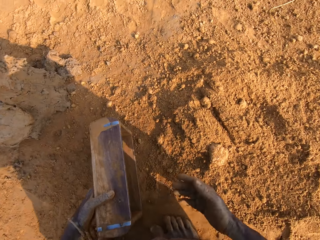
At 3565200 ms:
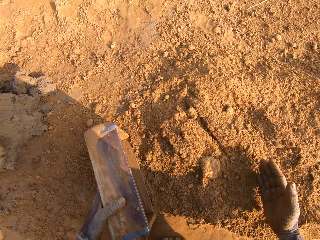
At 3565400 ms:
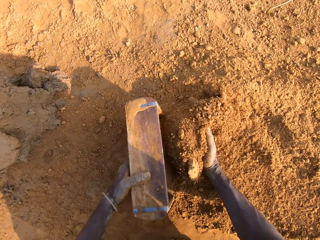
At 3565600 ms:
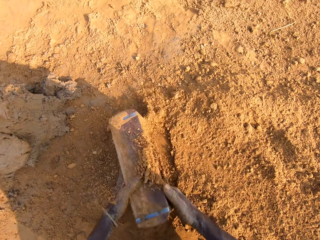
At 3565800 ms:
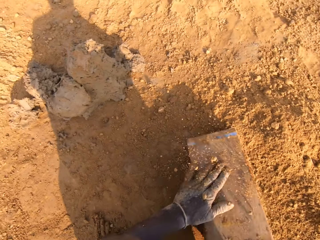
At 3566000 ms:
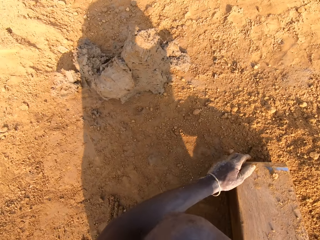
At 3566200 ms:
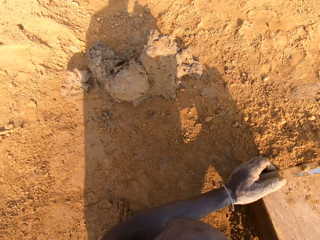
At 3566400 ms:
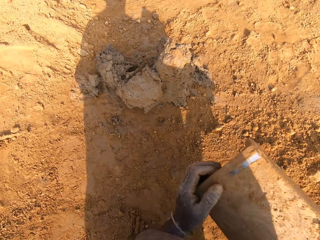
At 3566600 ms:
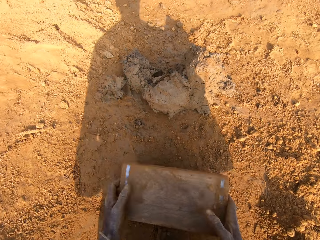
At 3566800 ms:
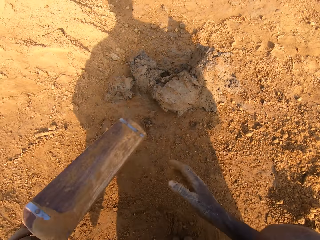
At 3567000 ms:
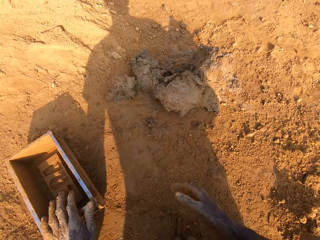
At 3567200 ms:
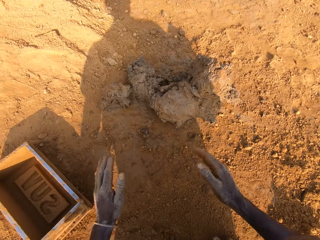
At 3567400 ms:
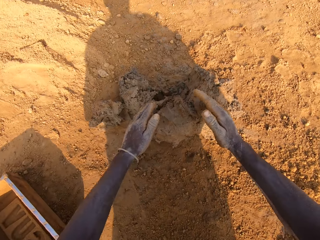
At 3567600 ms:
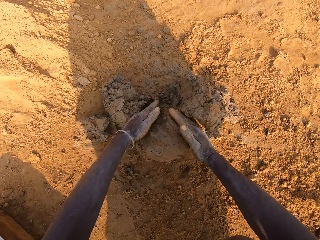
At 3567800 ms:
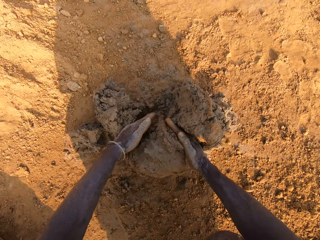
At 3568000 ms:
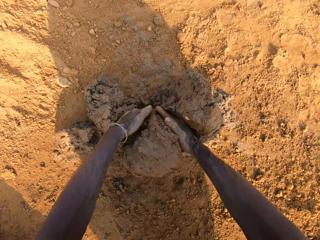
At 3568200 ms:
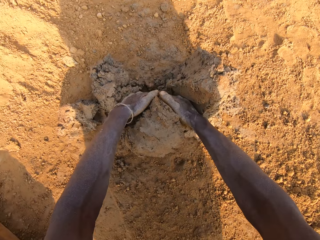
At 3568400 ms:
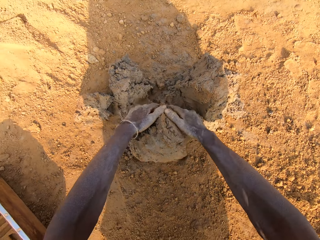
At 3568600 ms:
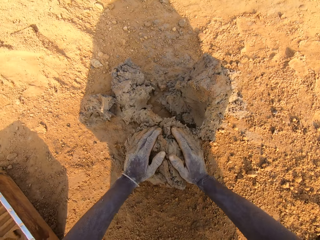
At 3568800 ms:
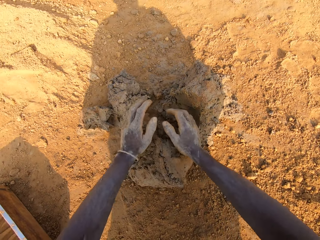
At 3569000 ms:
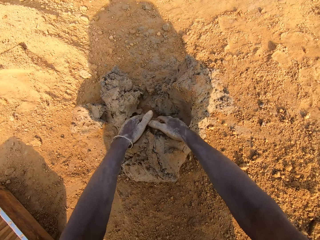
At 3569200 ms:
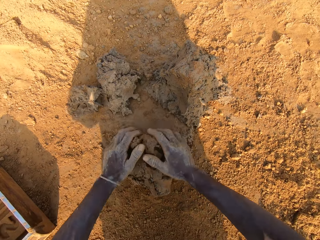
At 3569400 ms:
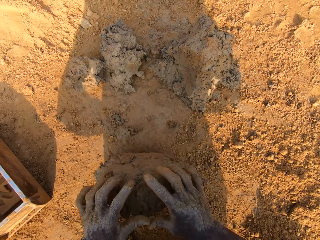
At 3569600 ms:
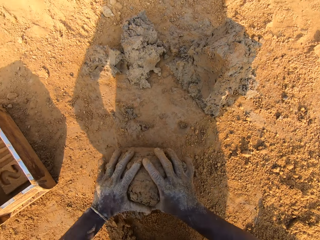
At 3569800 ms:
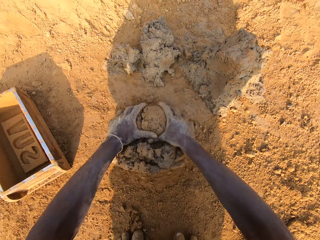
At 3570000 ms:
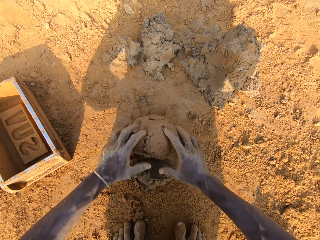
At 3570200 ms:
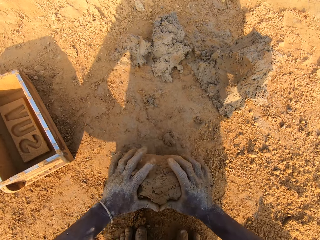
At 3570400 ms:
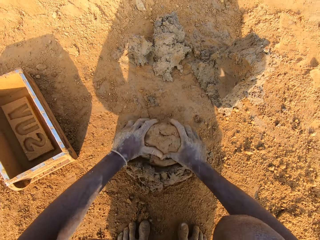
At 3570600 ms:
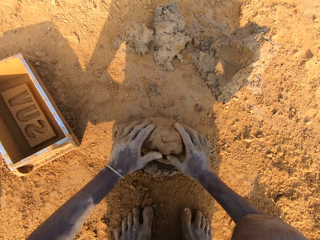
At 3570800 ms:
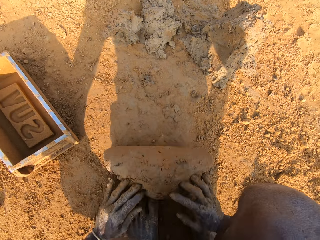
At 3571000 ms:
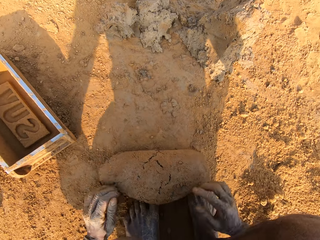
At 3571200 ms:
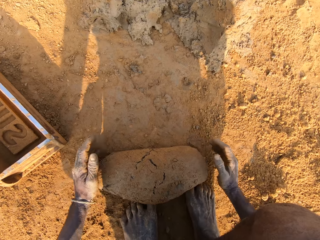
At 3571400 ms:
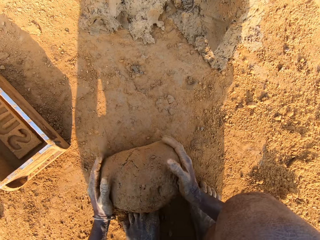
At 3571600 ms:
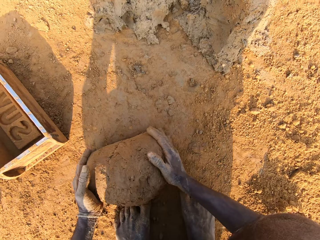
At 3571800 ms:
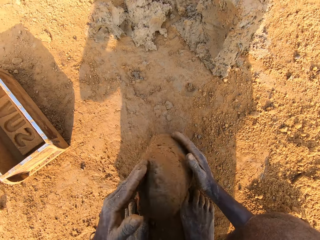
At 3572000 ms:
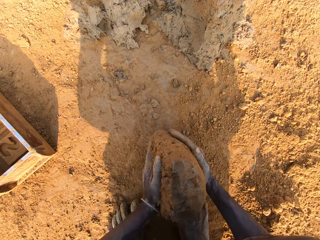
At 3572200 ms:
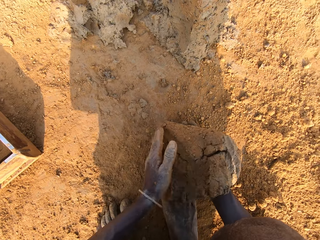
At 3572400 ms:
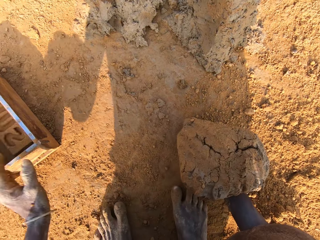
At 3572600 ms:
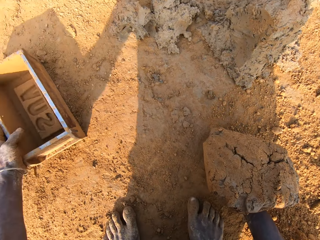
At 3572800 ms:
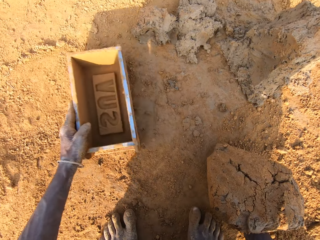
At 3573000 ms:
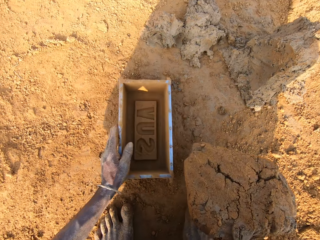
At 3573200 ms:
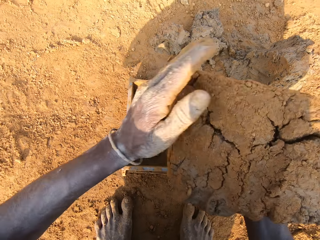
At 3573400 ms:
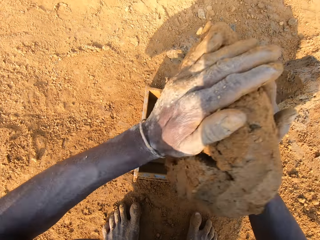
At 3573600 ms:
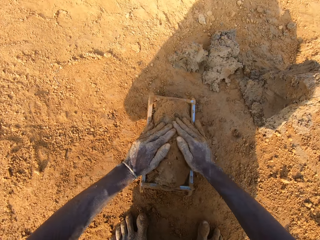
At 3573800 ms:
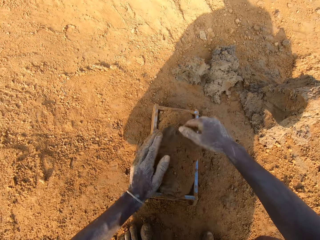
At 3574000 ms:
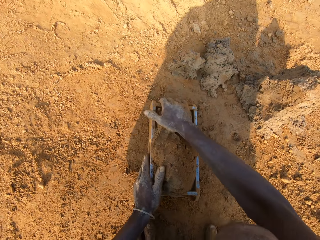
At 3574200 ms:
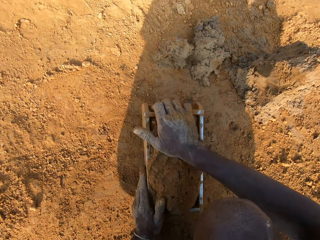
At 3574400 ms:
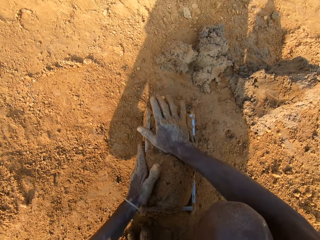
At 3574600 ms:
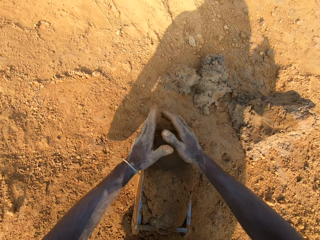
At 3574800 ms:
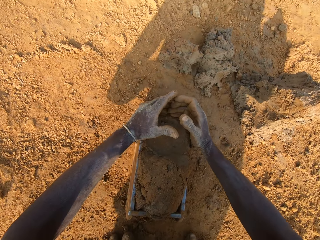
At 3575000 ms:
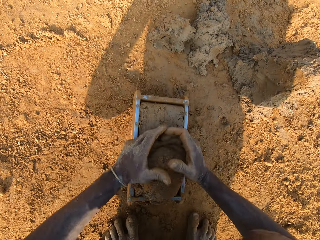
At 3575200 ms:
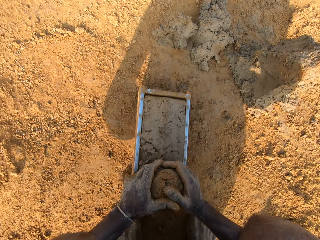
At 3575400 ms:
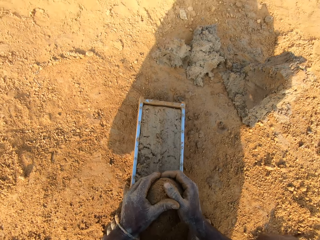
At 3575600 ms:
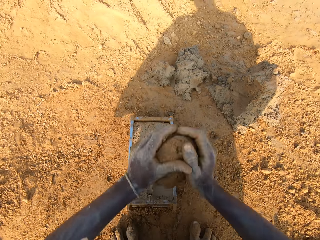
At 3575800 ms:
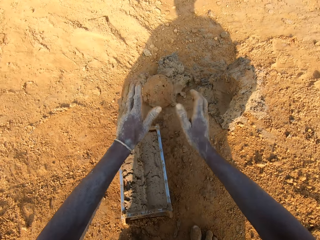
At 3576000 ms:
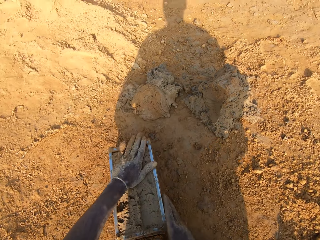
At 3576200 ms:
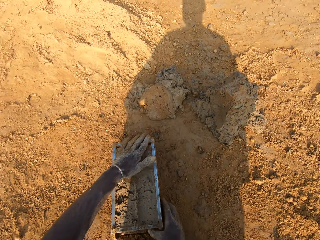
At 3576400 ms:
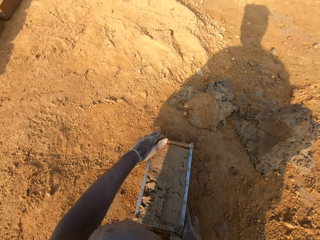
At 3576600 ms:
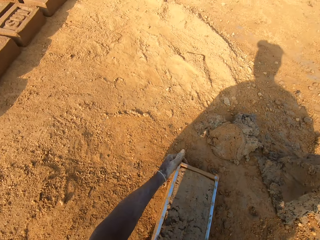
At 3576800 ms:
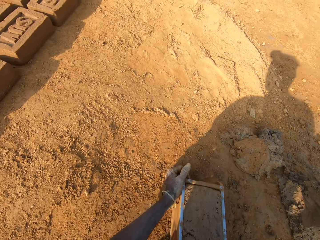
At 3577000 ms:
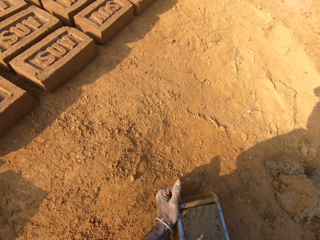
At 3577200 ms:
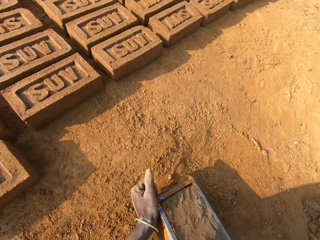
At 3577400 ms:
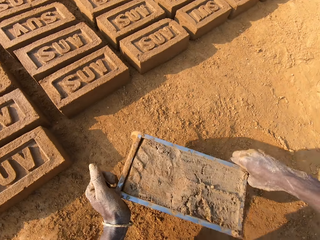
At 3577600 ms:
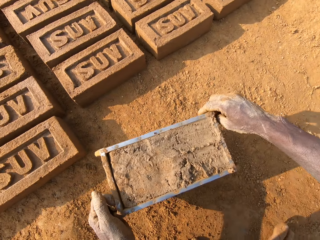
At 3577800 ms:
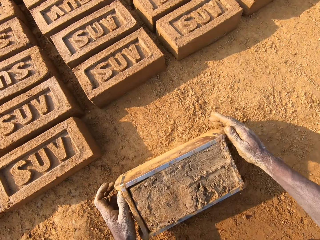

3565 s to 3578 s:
The camera wearer packs sand or soil into the brick mold. He pours the sand in the brick mold on the ground. He puts the brick mold on the ground. He cuts out a portion of mortar or mud from the heap of mortar. He molds the mortar on the ground. He rubs the mud on the soil. He adjusts the brick mold with his left hand. He drags the brick mold on the ground, loads the mortar into the brick mold, and scrapes the mortar from the brick mold with his hands. He drops the portion of mortar in his hands on the heap of mortar. He moves the brick mold closer to the bricks aligned on the ground.

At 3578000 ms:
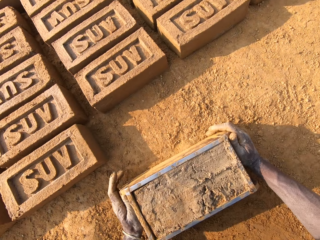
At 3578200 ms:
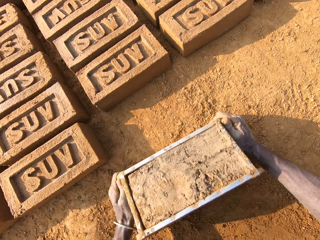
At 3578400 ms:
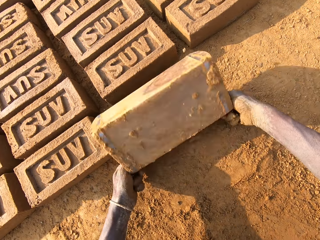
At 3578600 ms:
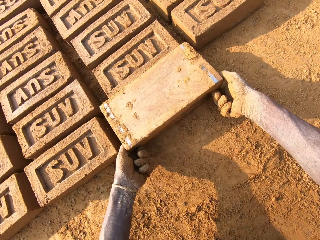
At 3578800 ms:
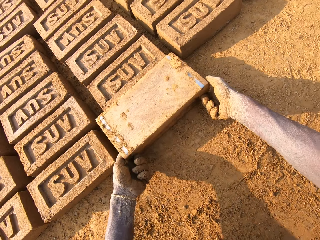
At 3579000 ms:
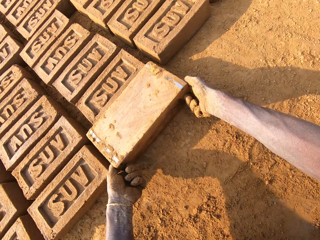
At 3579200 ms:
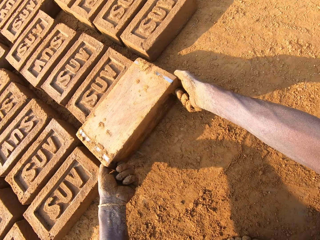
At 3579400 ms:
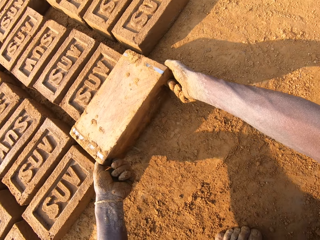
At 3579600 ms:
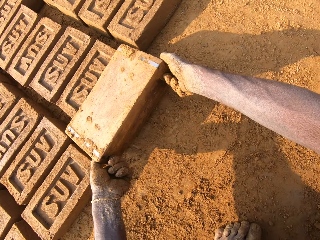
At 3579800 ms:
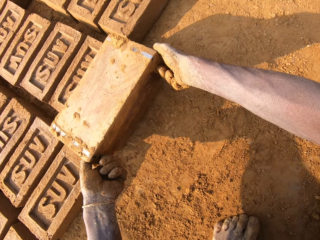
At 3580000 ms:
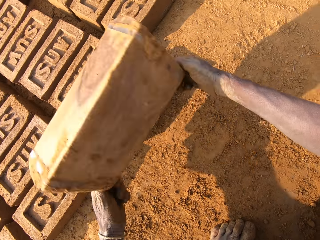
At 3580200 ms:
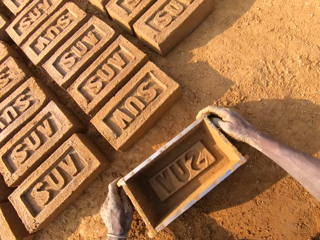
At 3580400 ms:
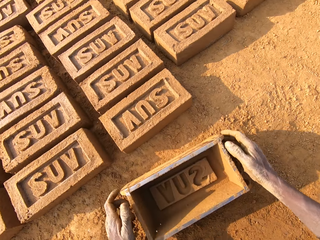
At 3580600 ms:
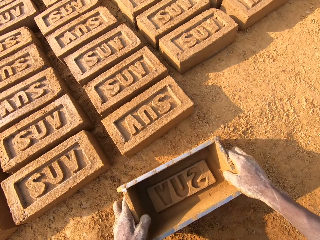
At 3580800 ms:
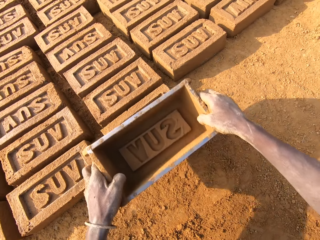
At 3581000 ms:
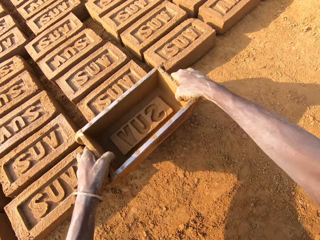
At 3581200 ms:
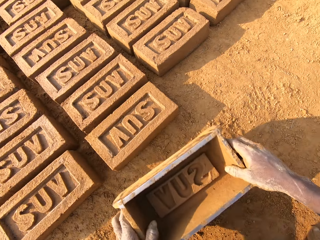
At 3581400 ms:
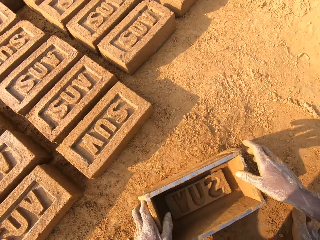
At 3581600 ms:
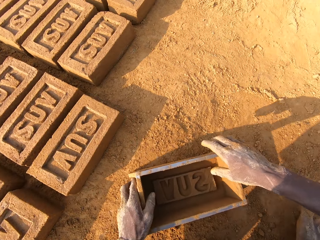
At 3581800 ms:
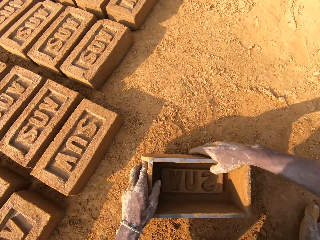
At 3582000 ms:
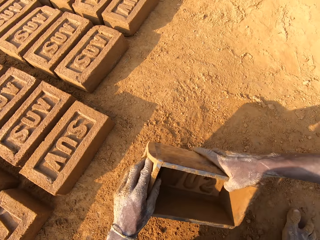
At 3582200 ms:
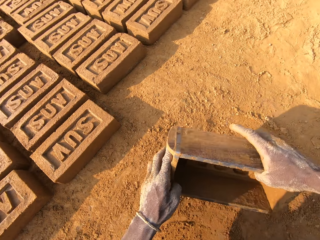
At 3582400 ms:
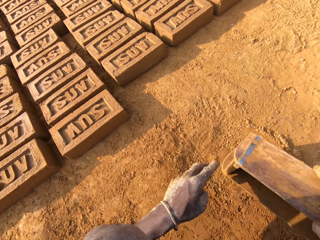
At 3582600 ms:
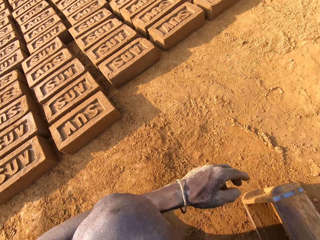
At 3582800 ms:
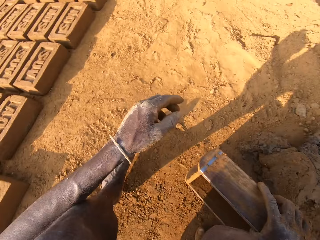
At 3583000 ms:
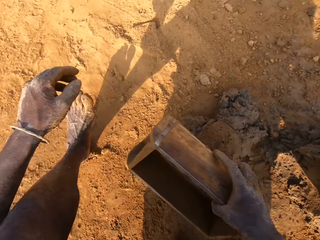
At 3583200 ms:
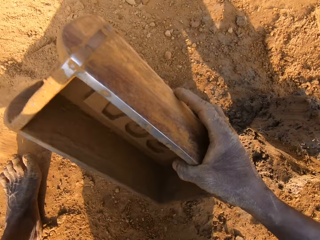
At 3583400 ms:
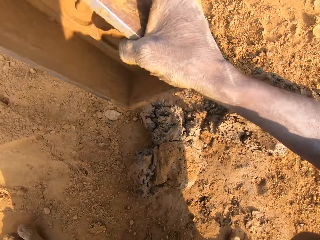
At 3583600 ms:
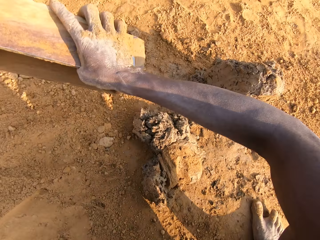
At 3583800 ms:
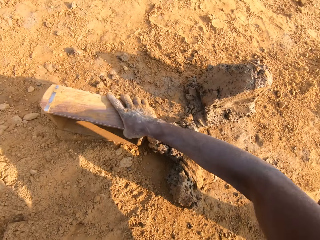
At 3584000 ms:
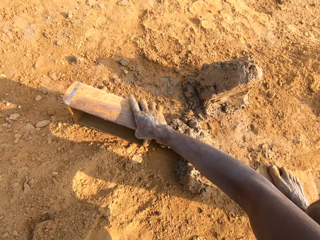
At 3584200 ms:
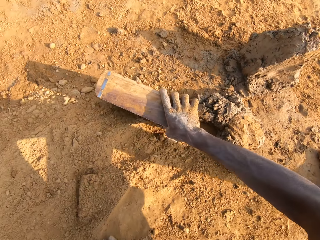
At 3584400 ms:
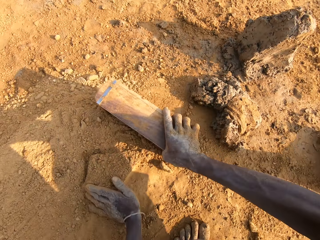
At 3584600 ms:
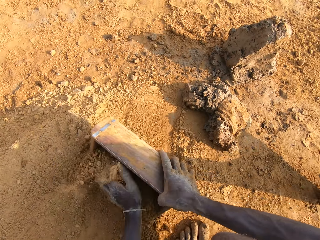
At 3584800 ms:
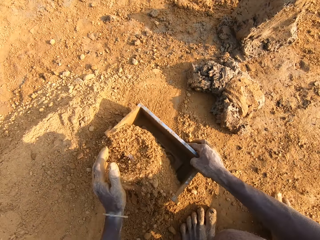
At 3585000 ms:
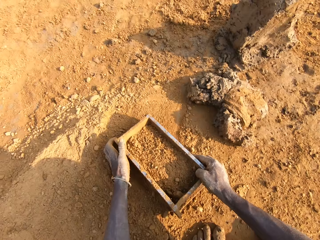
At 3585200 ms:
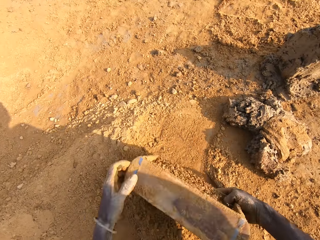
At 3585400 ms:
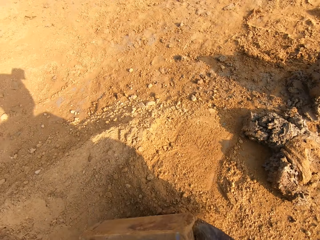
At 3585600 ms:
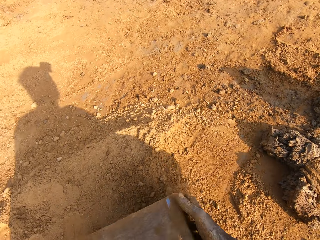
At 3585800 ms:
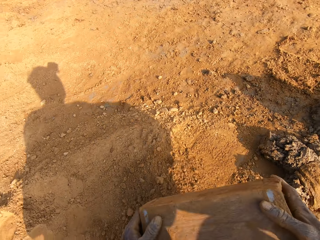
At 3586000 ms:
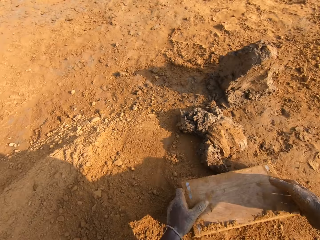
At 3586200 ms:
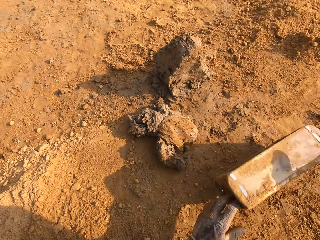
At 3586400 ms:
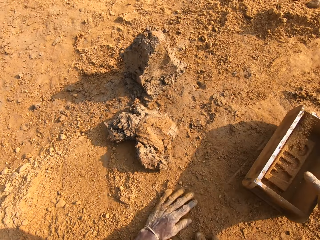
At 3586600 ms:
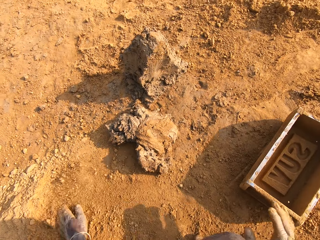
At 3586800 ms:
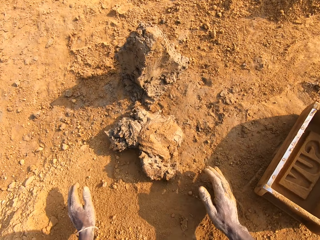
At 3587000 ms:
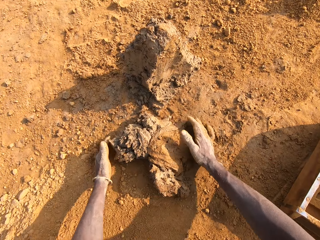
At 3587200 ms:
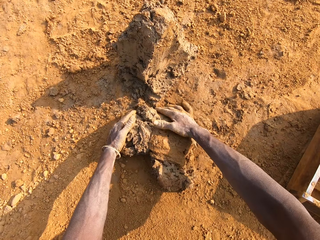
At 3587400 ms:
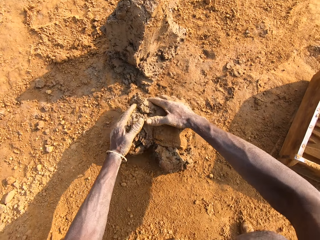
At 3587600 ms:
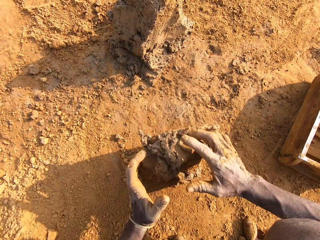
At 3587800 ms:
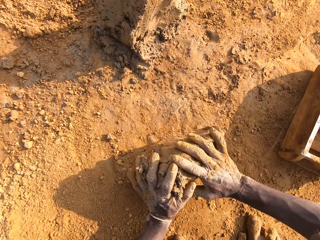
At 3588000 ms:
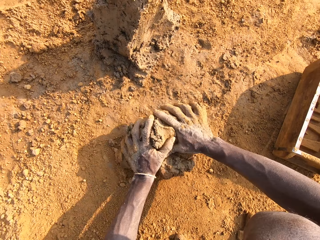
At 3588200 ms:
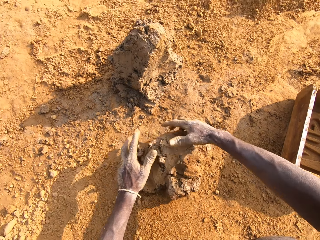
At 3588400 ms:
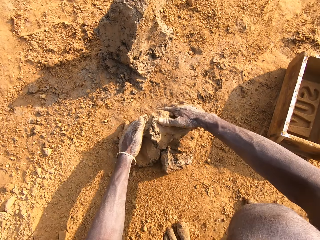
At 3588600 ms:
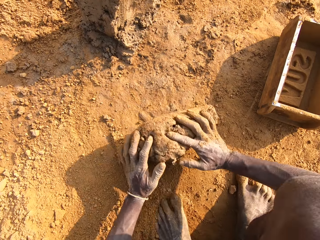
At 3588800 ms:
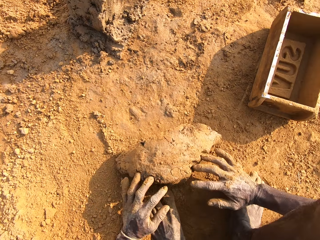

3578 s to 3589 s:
The camera wearer flips the brick mold upside down. He pours the mud on the ground. He removes the brick mold from the brick. He places the brick mold on the ground. He taps the brick with the brick mold in his hands. He moves to the sandy area. He packs sand or soil into the brick mold. He pours the sand in the brick mold on the ground. He puts the brick mold on the ground. He molds the mortar or mud on the ground. He holds the mud. He rubs the mud on the soil.
